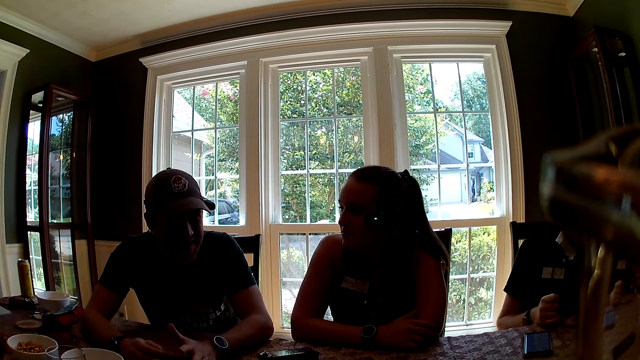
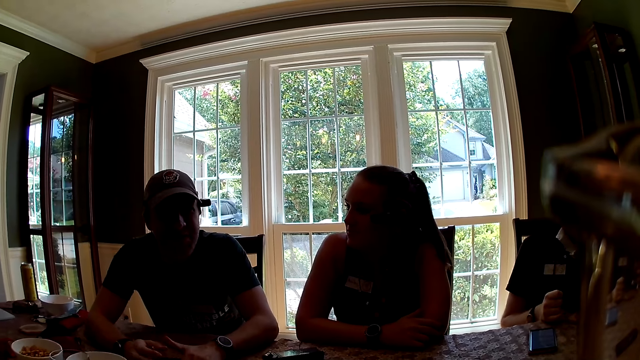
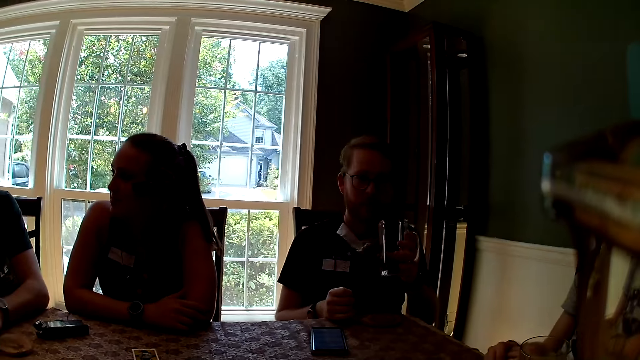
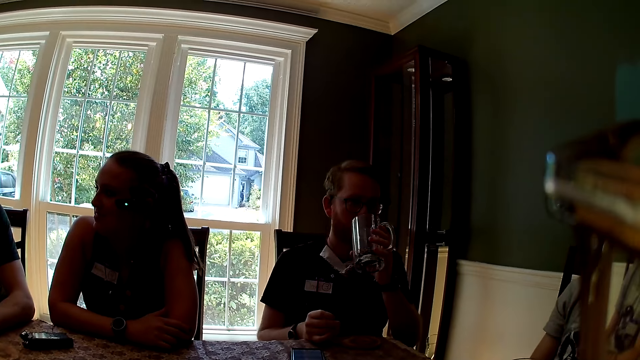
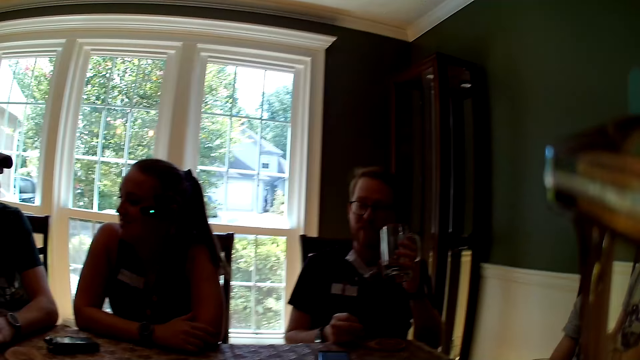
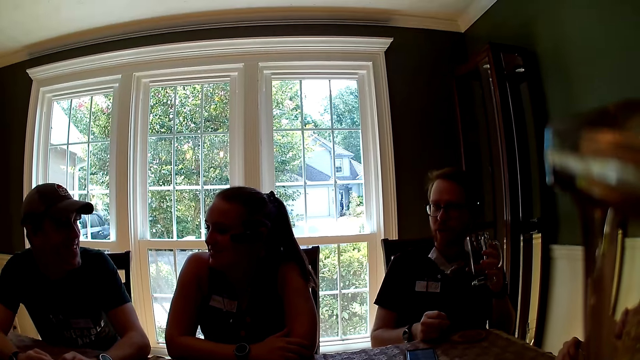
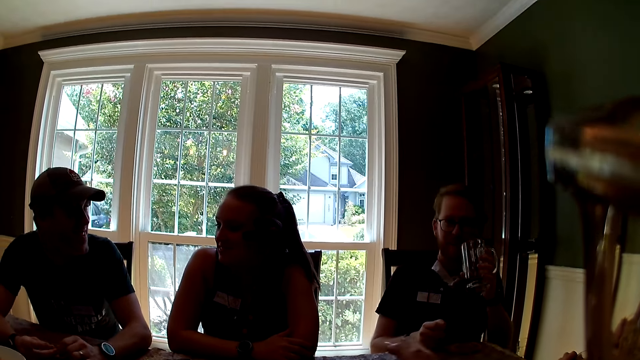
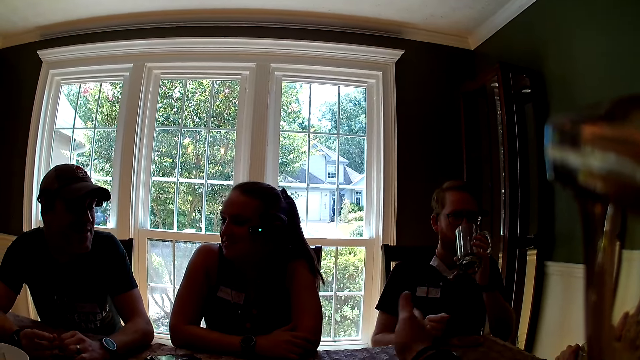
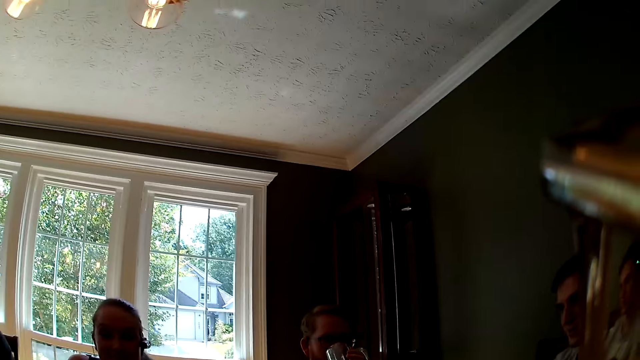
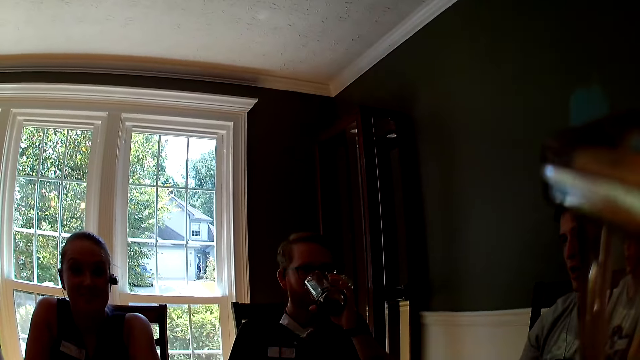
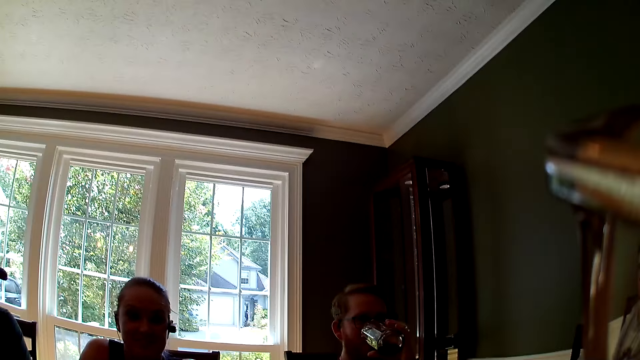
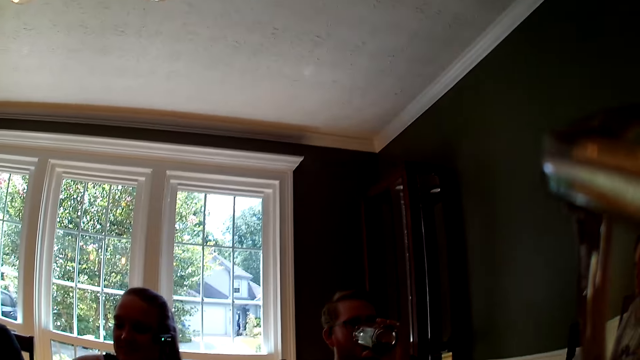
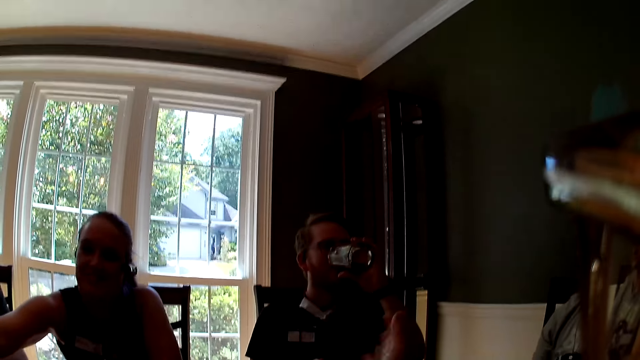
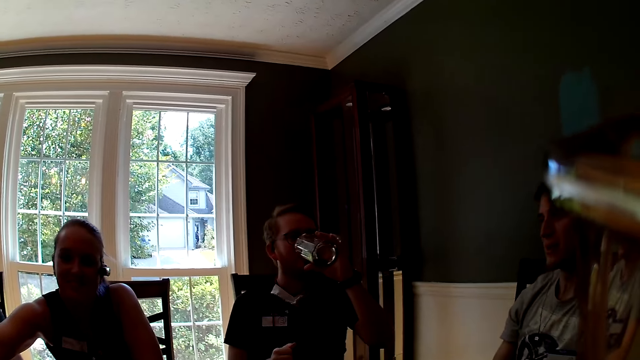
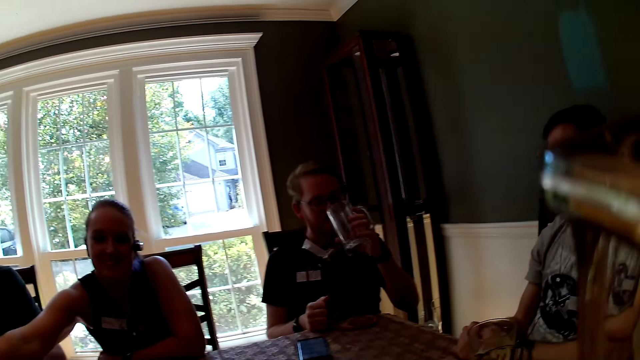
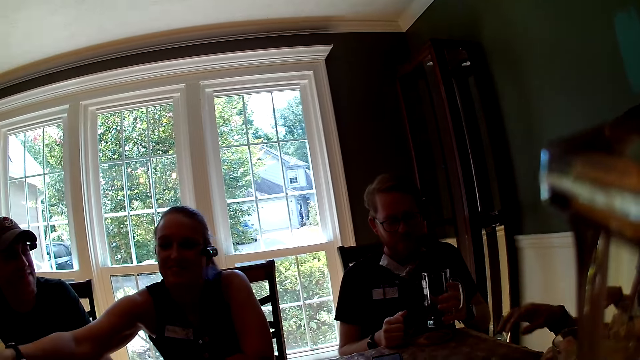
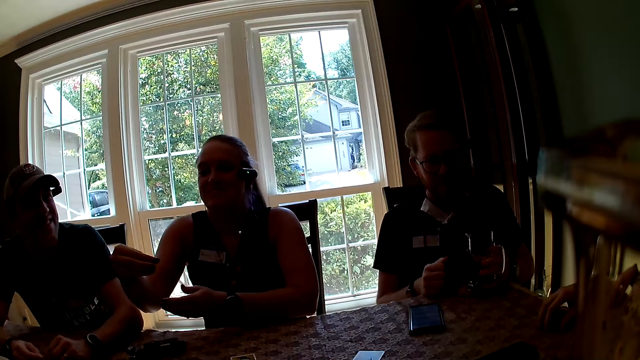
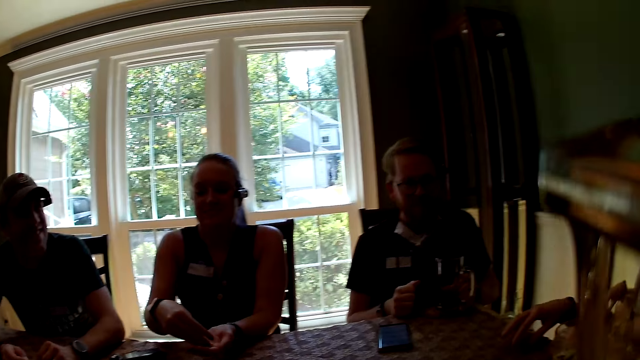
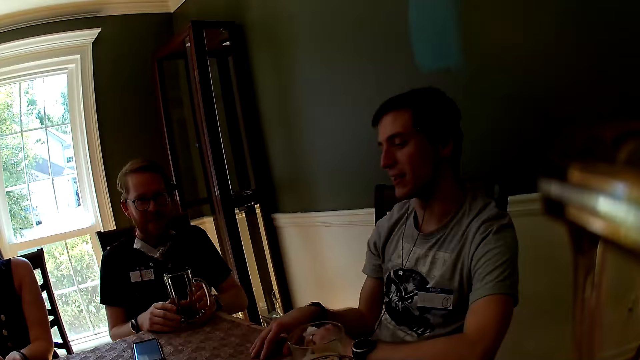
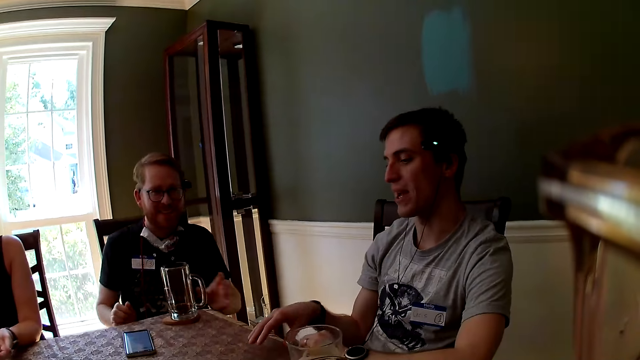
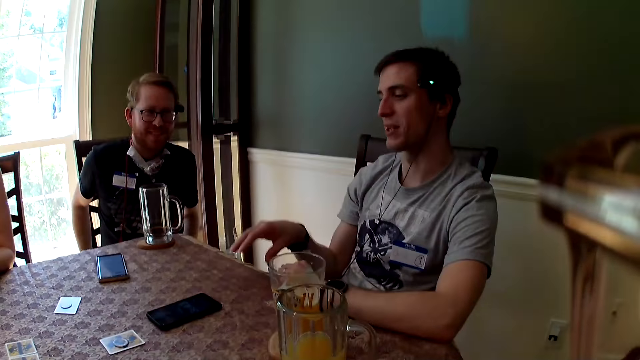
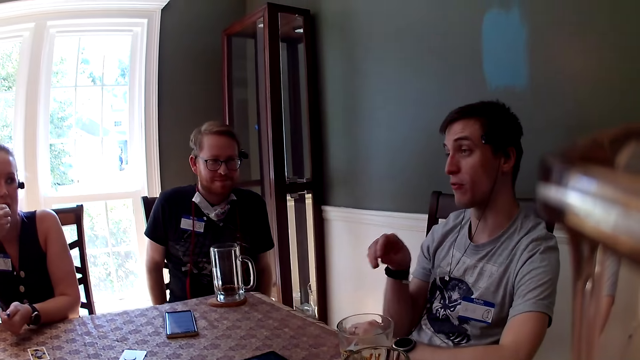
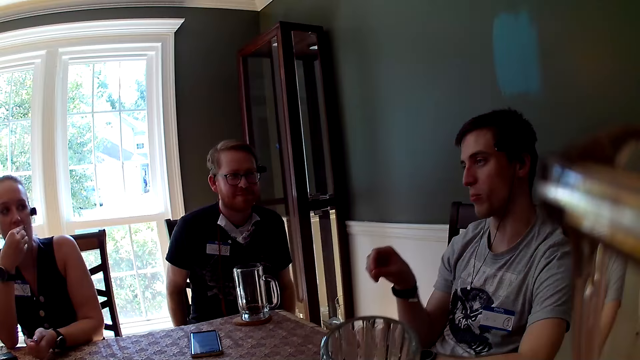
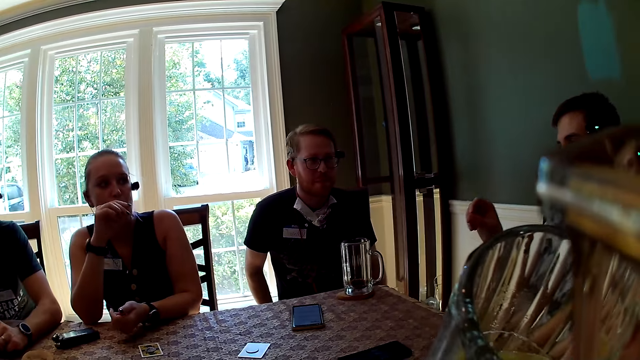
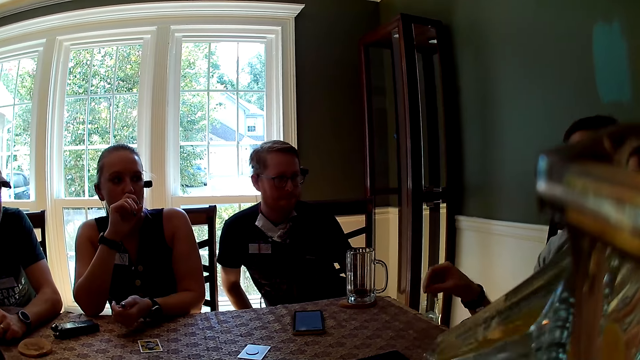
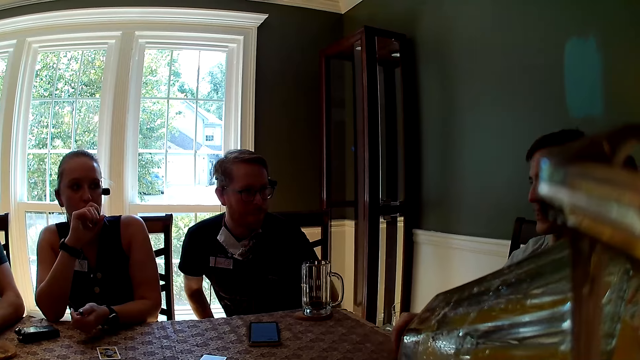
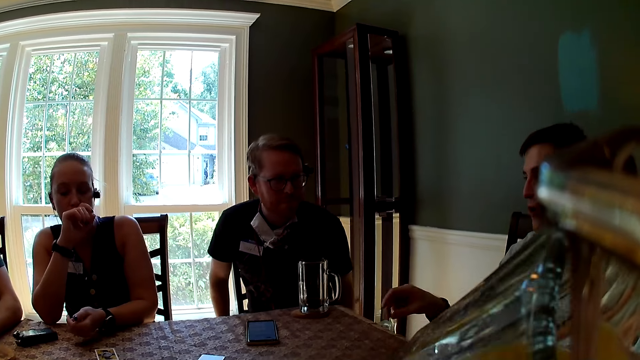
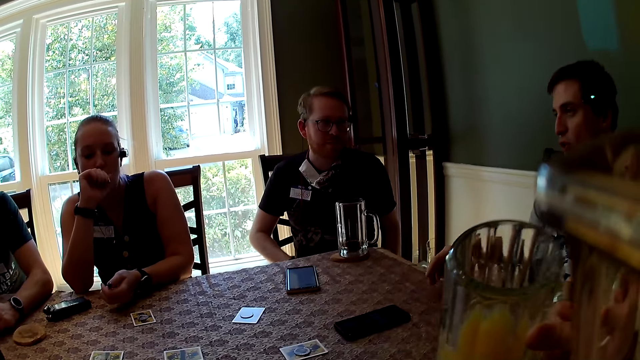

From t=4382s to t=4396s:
The camera wearer converses with a male. A man sips from the cup in his left hand. The camera wearer converses with another male. She raises her right hand. Another man removes his right hand from the table and taps the table with his right hand. A woman holds a coin with her right hand. The first man drops the cup on the table with his left hand. The other man interacts with everyone. The woman puts the coin on her left palm with her right hand. The first man holds the cup on the table with both hands and removes both hands from the cup on the table. The other man removes his right hand from the table. The camera wearer sips from a cup of juice with her right hand.

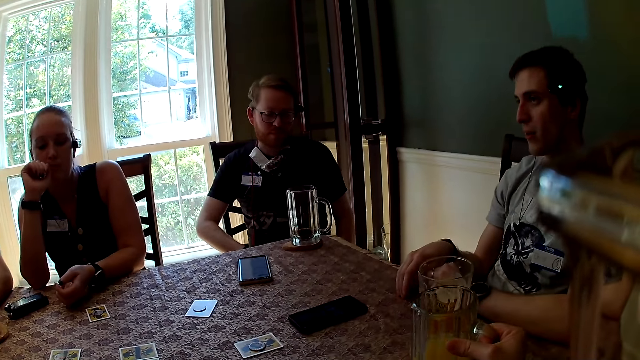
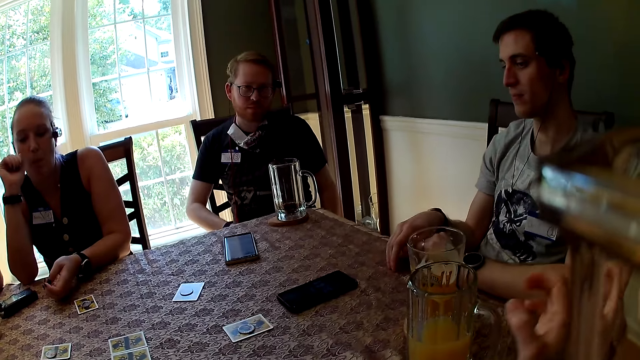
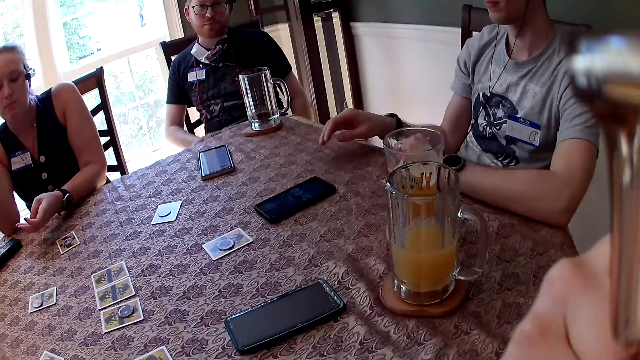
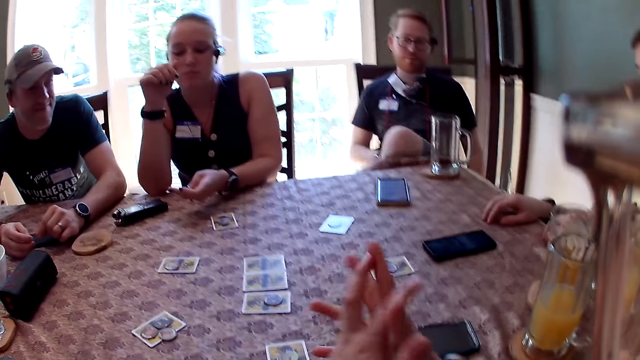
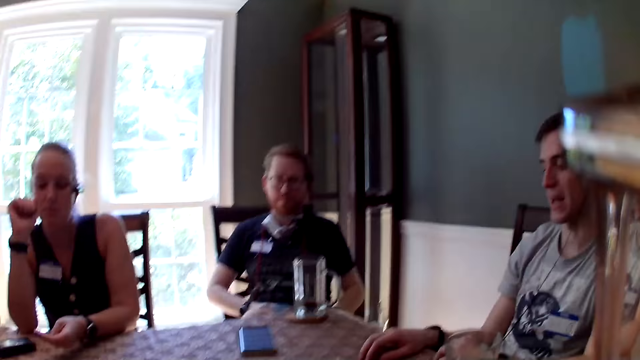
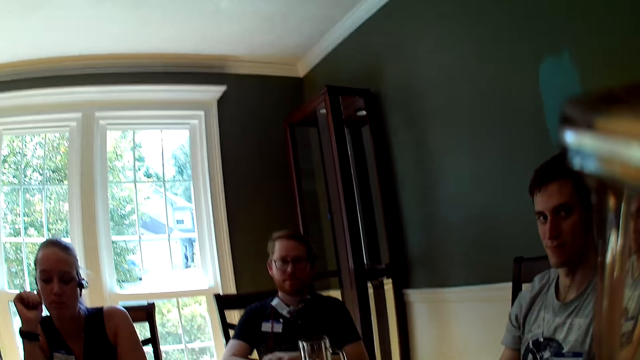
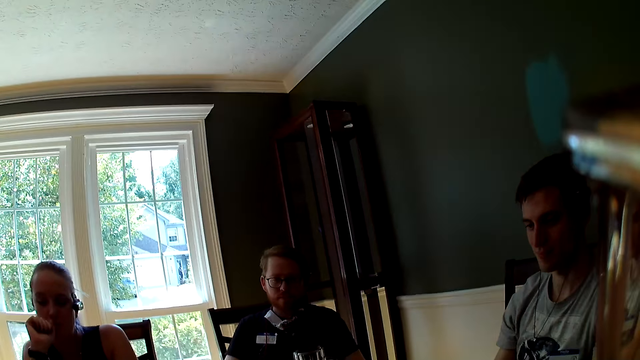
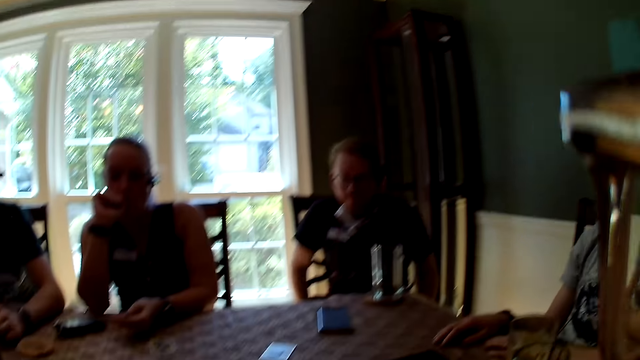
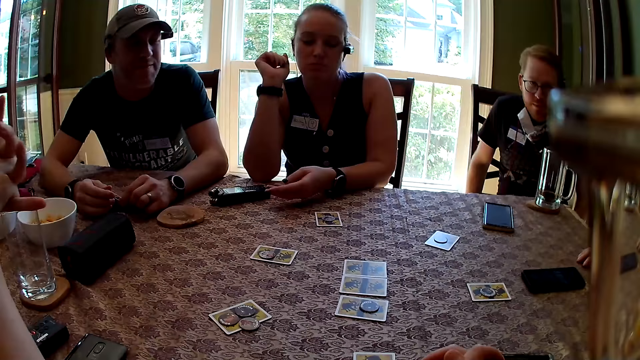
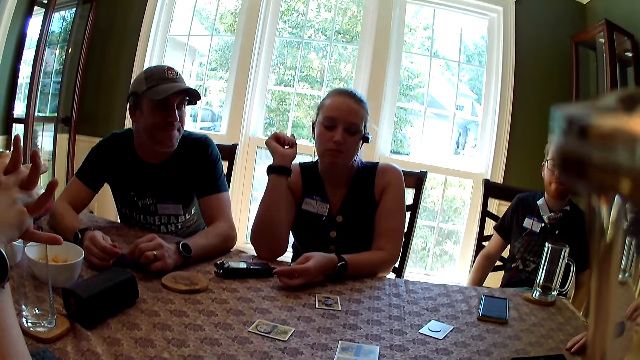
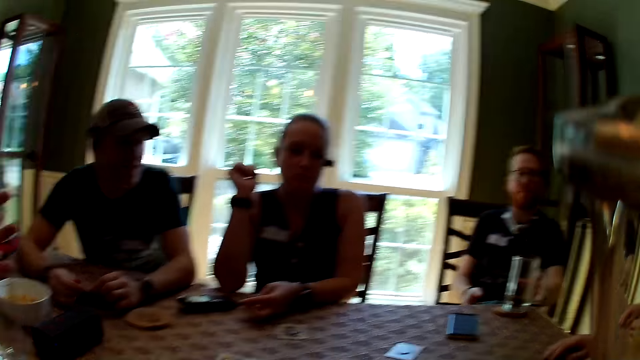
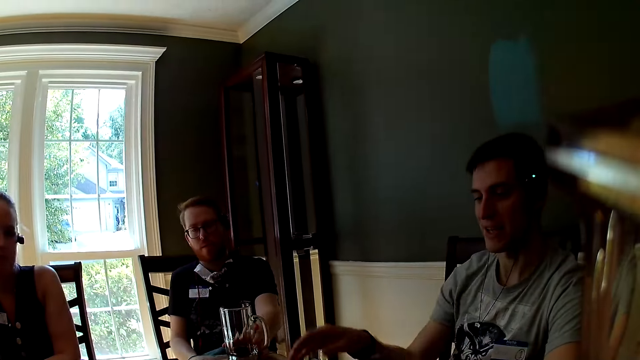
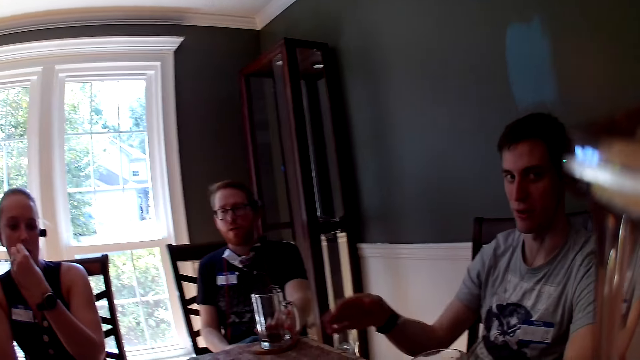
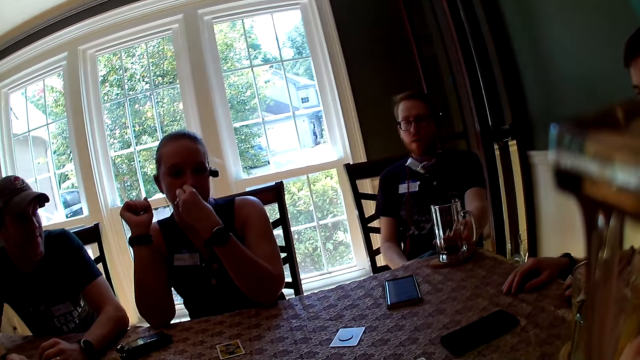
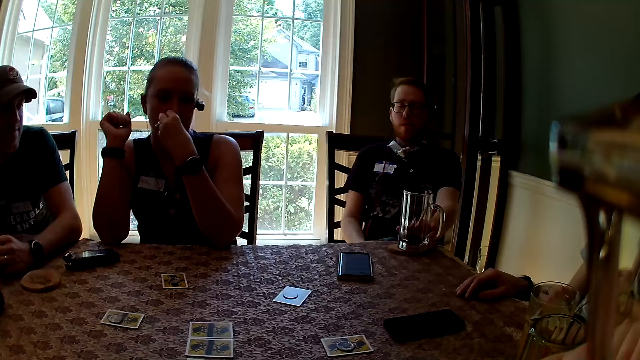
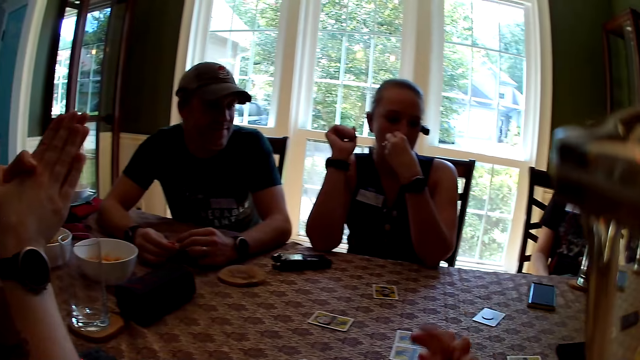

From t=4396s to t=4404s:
The camera wearer drops the cup of juice on the table with her right hand. She removes her right hand from the cup on the table. She does something with her hand. A man drops his right hand on the table. The camera wearer converses with a male. The man interacts with everyone and removes his right hand from the table. The male does a hand movement. Another man places his right hand on the table. The camera wearer interacts with the first man. The first man places his right hand on the table.
